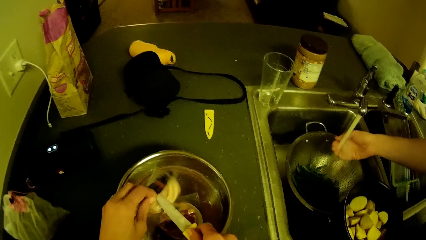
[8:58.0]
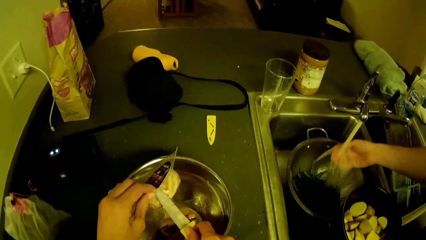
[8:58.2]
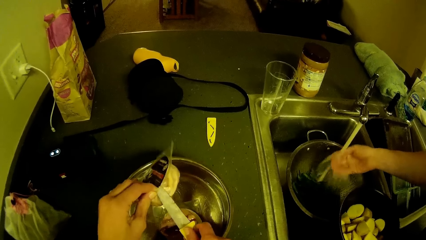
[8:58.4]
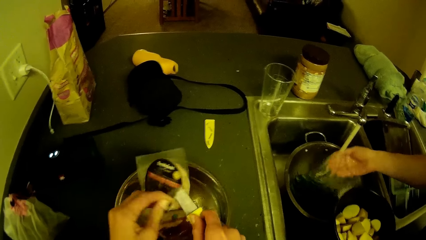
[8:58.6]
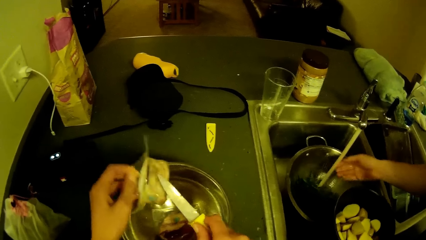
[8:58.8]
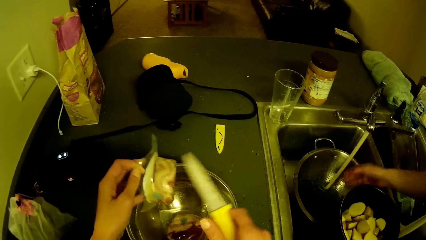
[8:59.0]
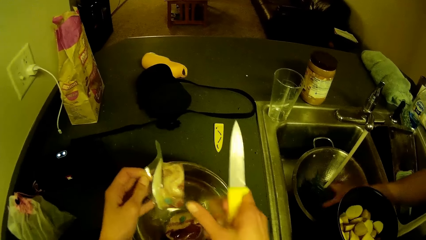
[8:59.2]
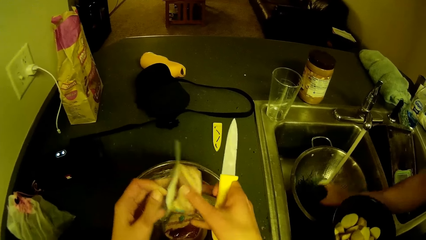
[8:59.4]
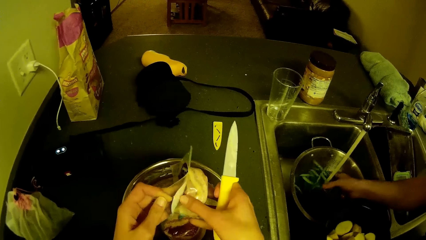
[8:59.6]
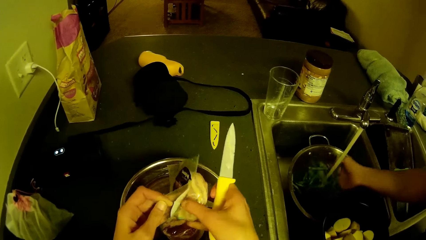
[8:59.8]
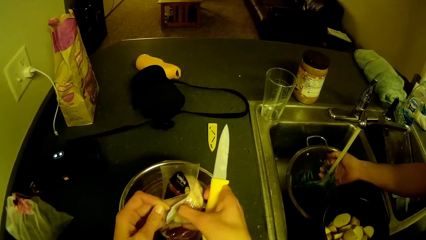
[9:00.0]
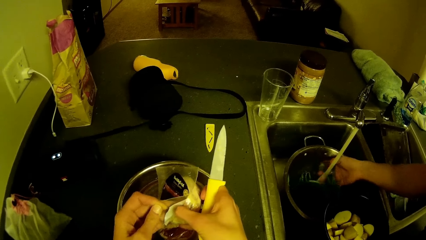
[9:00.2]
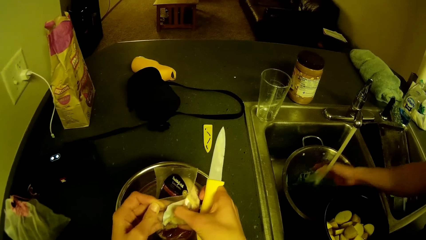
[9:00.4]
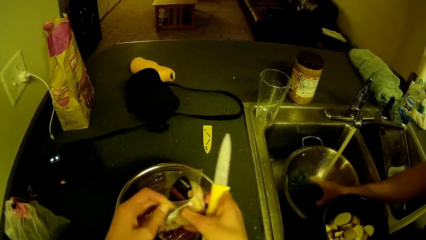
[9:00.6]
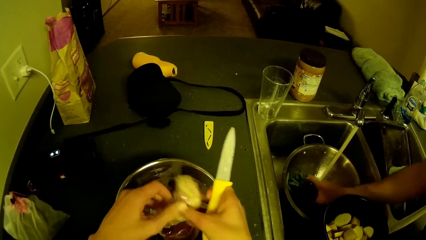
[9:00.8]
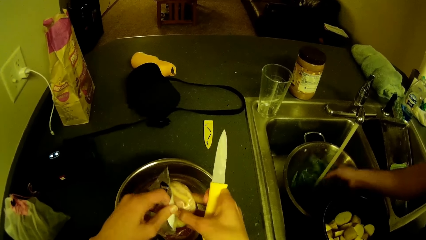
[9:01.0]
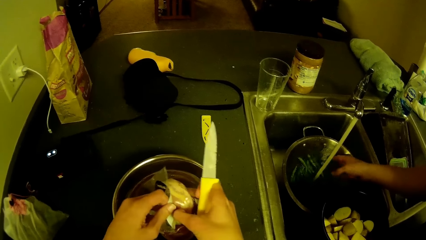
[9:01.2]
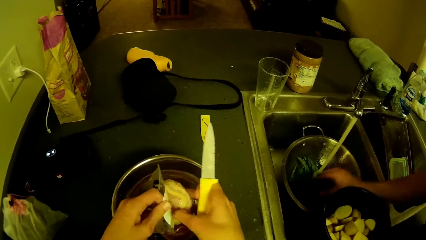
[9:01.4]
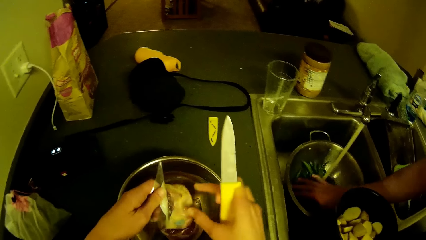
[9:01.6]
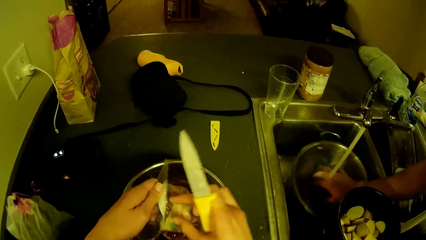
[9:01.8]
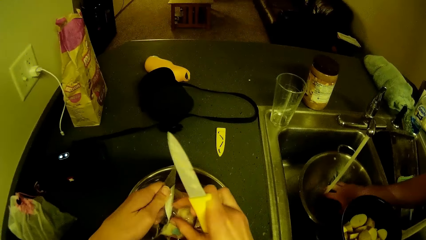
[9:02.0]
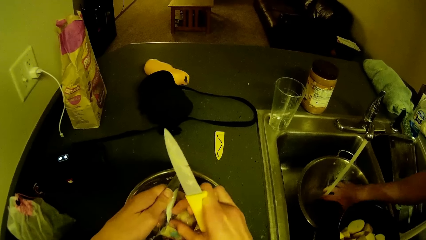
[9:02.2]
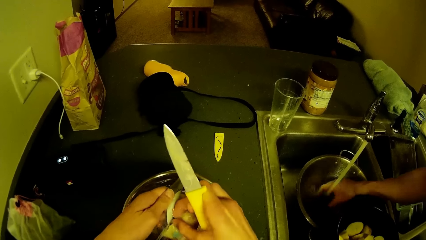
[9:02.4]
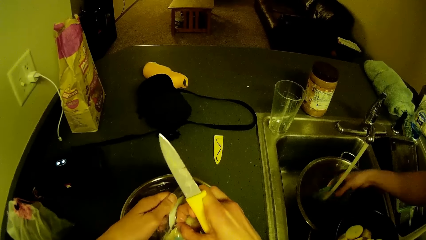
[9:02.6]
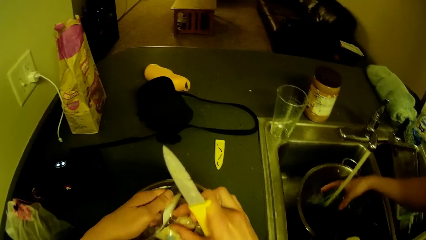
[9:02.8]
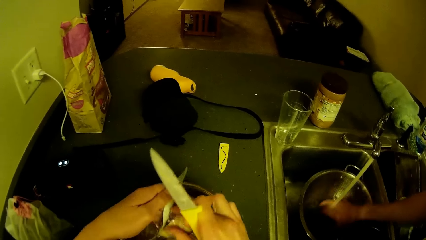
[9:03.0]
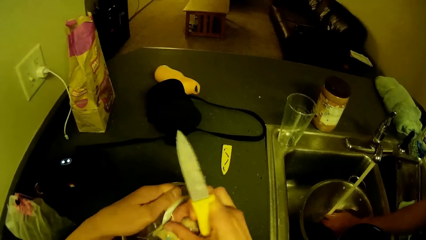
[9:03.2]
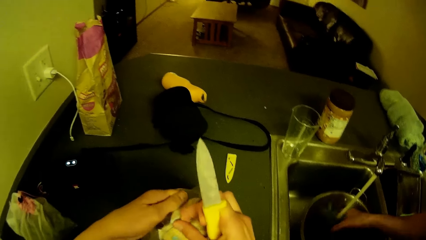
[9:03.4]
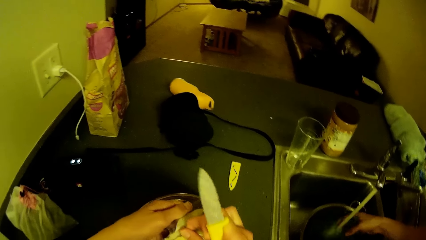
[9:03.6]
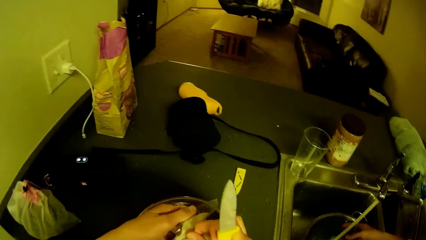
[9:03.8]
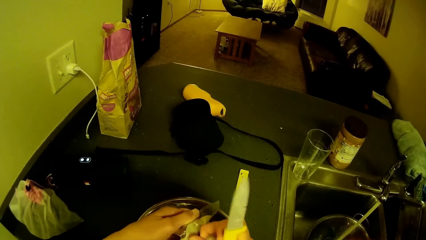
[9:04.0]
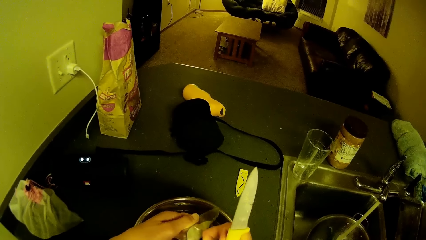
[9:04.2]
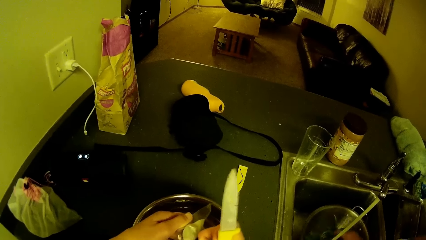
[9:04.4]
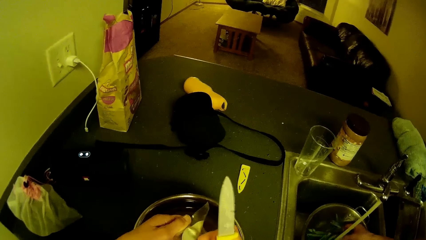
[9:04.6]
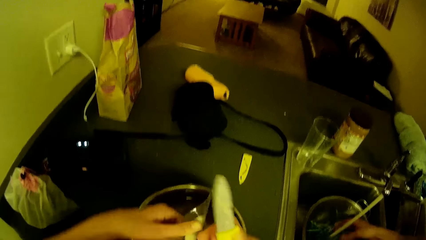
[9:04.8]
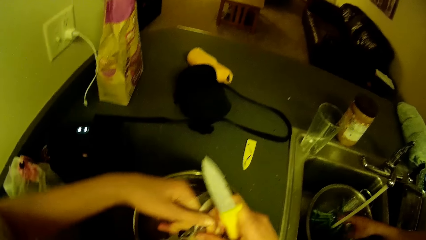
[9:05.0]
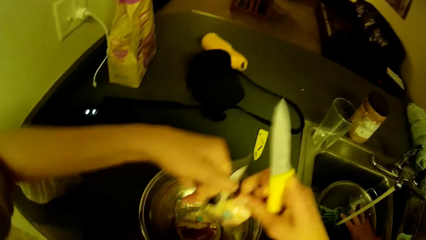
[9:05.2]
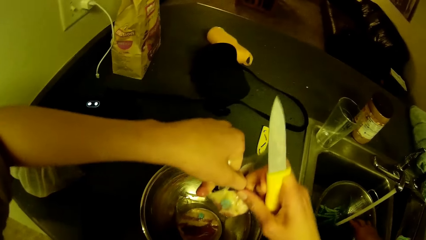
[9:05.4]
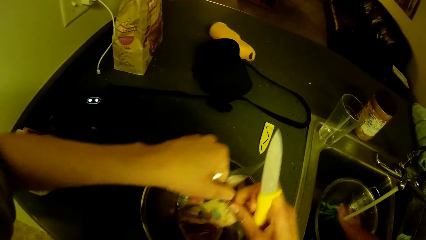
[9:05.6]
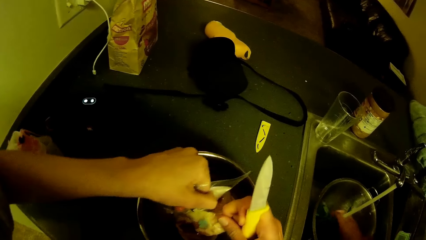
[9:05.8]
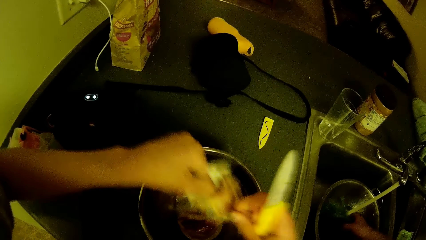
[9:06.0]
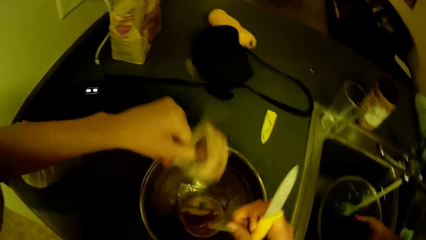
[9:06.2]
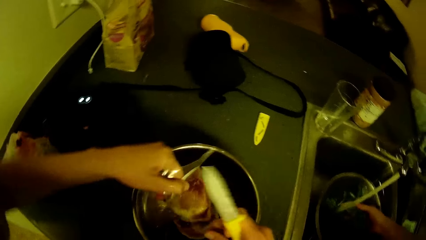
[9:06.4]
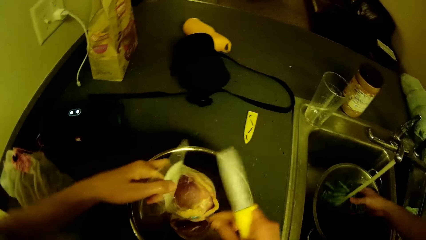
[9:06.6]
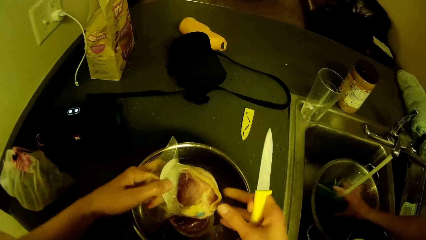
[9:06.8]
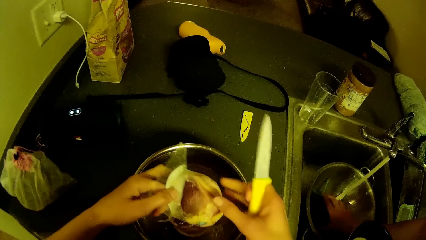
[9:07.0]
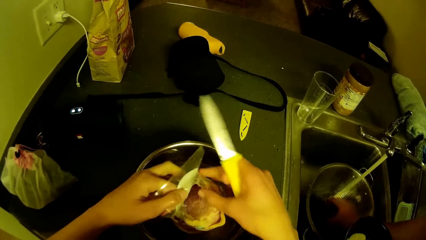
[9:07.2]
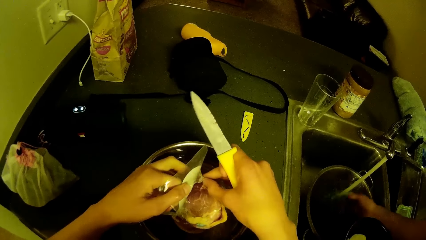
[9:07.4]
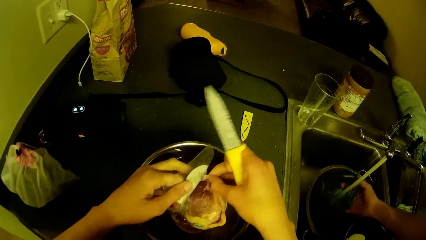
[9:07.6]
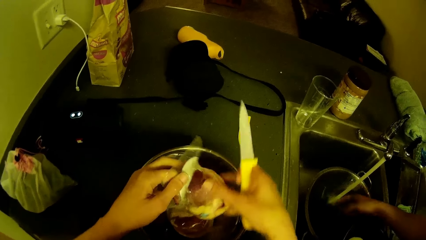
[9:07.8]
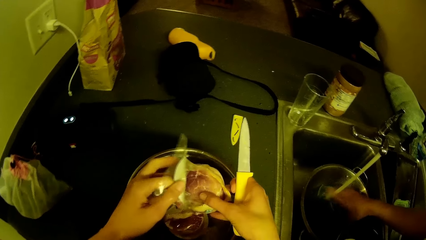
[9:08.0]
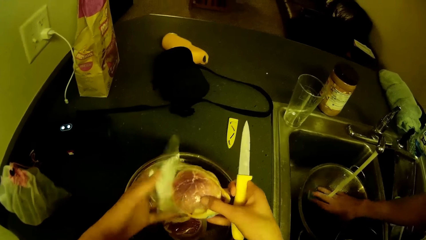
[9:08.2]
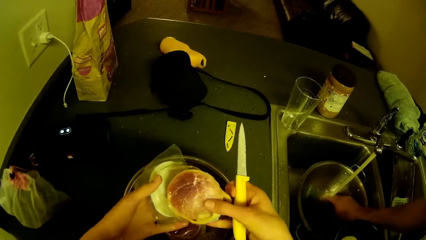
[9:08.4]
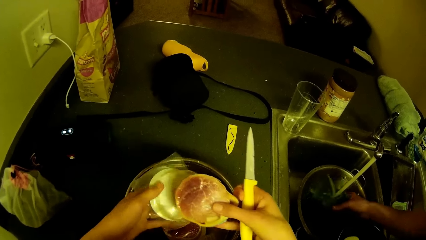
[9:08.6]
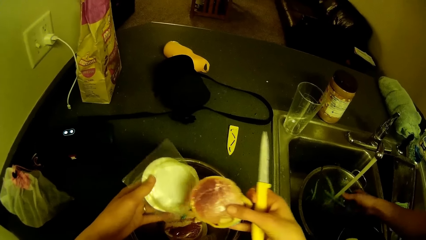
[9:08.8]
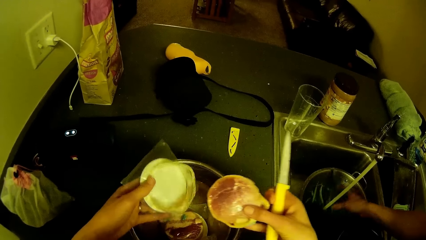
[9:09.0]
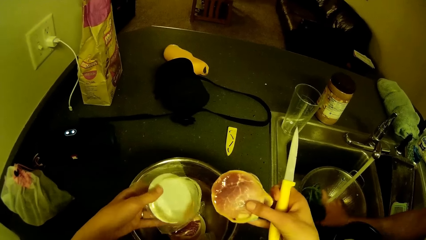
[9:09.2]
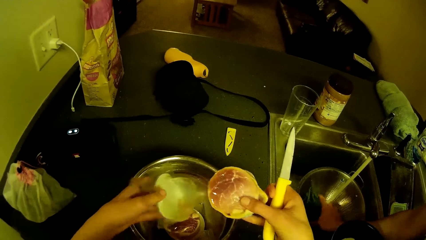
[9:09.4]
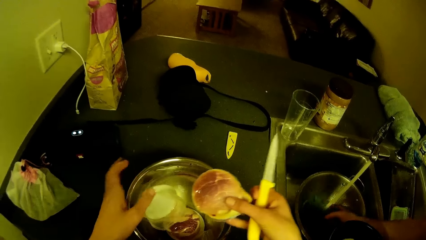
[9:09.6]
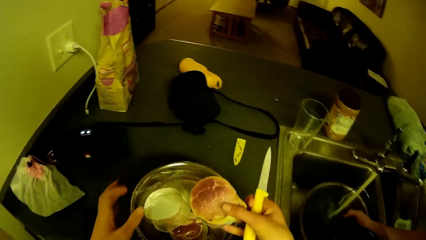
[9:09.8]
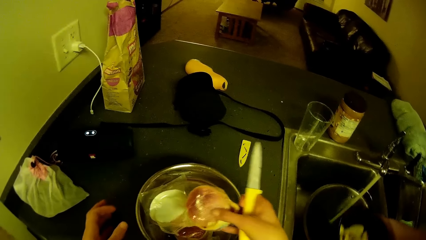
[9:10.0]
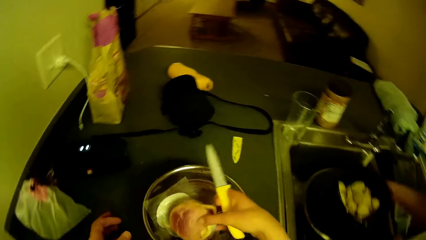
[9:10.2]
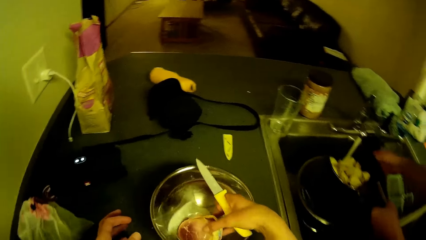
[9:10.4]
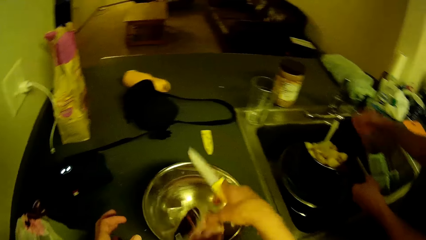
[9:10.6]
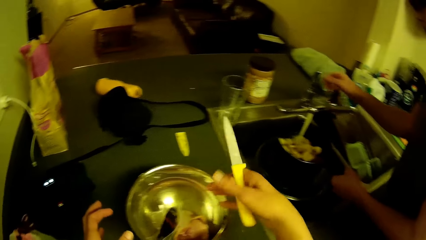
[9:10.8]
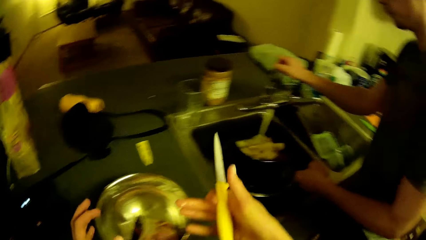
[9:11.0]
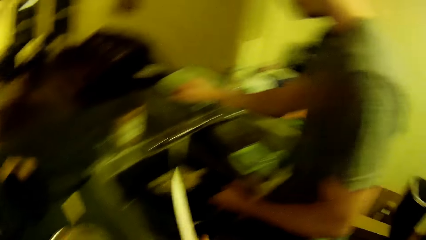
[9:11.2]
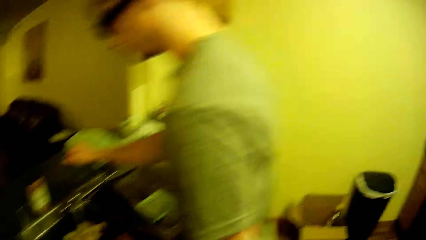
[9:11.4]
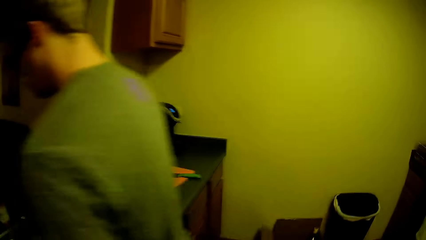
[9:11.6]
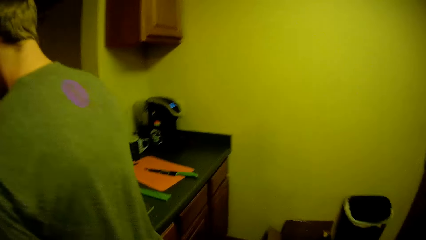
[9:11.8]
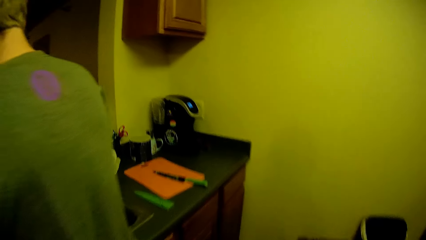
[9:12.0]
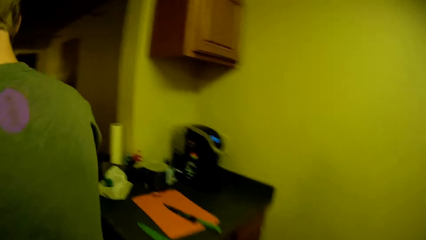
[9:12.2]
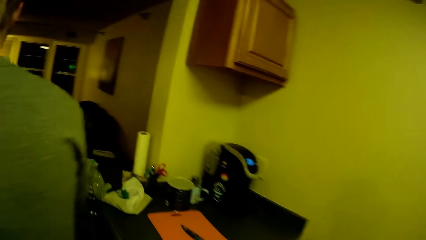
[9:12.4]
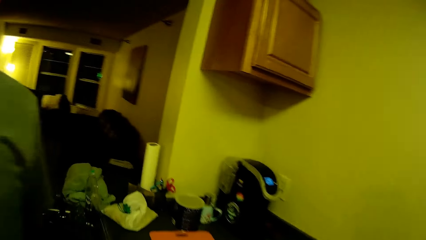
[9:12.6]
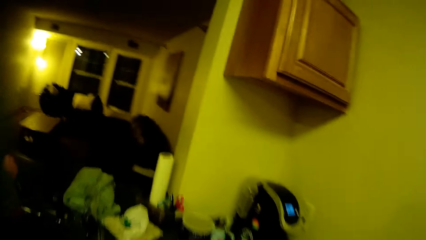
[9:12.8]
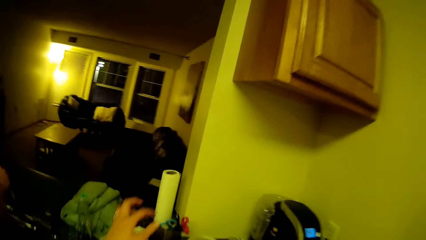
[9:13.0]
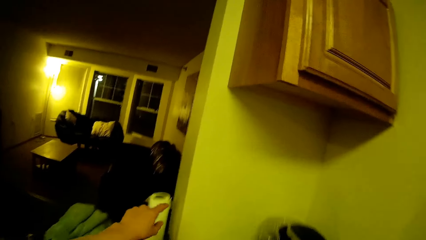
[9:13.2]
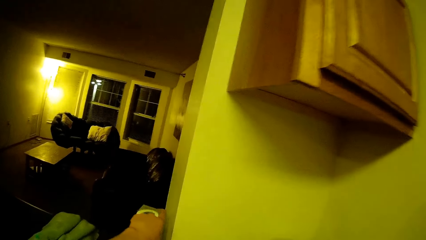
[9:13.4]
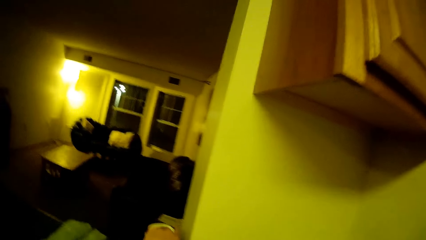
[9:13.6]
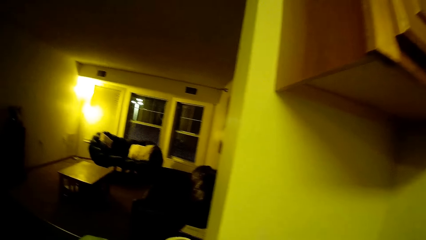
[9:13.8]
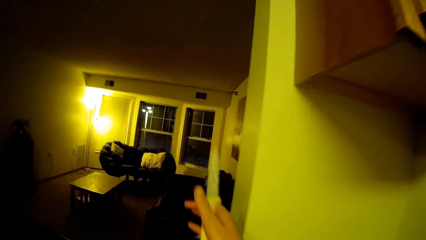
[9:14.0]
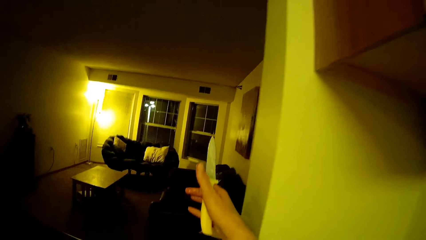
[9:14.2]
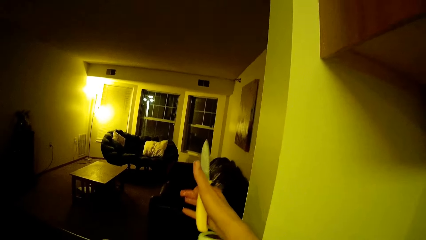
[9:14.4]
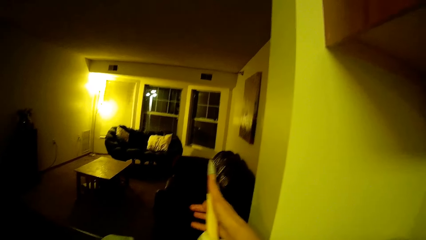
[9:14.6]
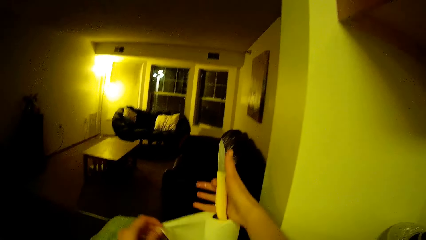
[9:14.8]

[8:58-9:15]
A man washes the hand. The camera wearer holds the plastic paper. He opens the plastic paper with hands. The man washes the green beans. The camera wearer holds the plastic paper. He puts the plastic paper in the cooking pot. He puts the meat in the cooking pot. The man holds the water tap. The camera wearer moves toward the counter top. He cuts a piece off a paper towel roll on the kitchen slab with his hands. He picks the paper towel.
